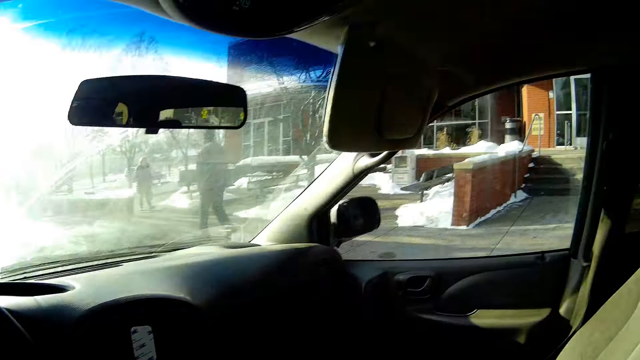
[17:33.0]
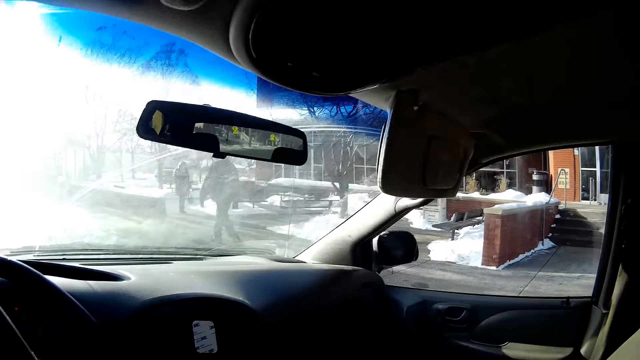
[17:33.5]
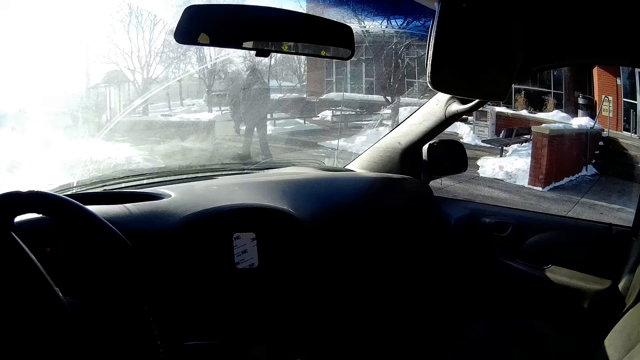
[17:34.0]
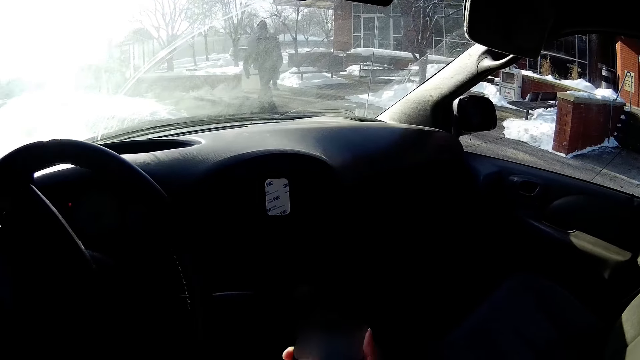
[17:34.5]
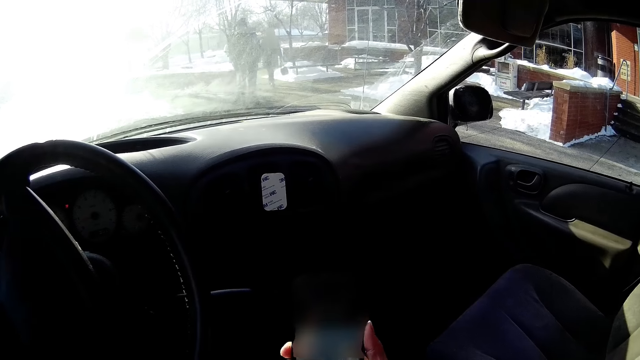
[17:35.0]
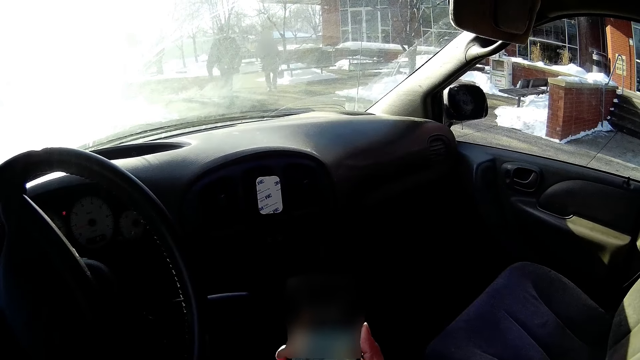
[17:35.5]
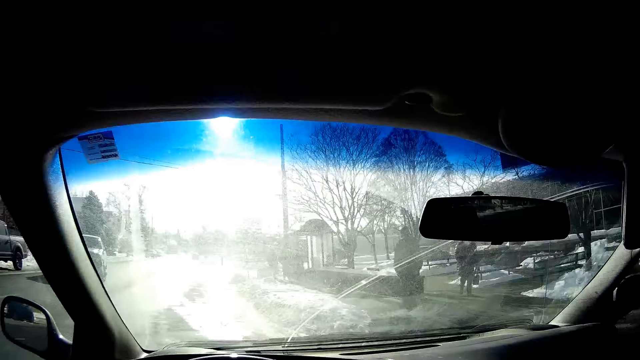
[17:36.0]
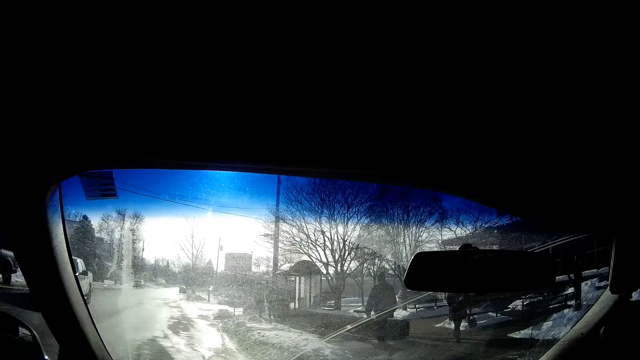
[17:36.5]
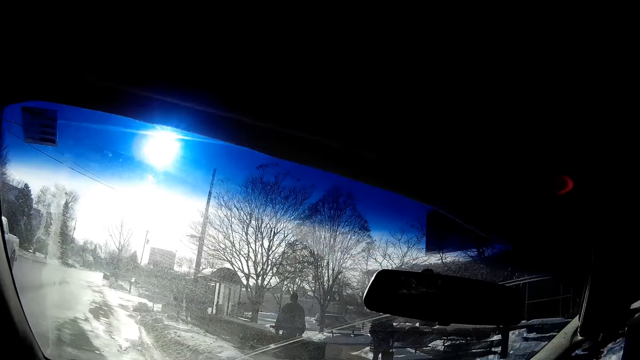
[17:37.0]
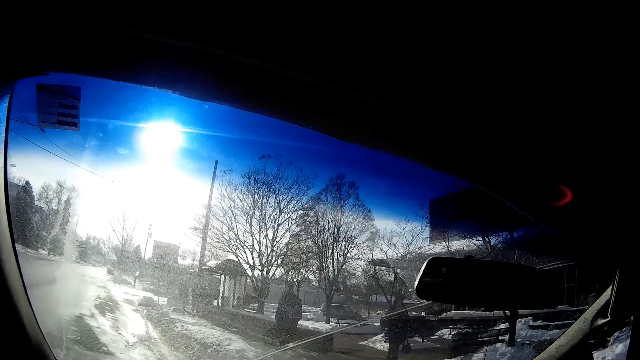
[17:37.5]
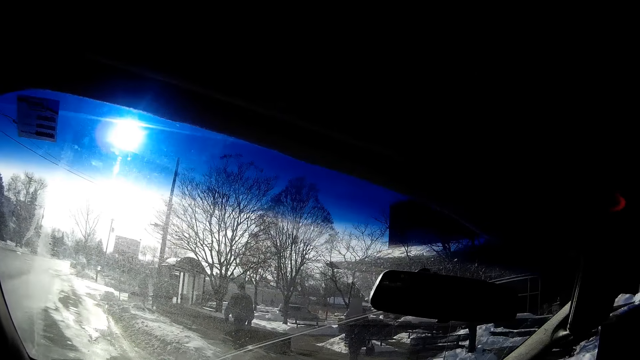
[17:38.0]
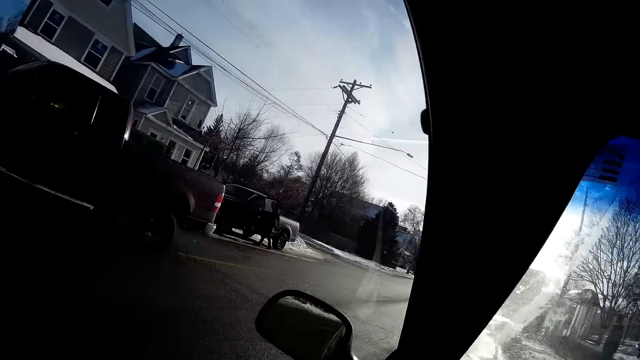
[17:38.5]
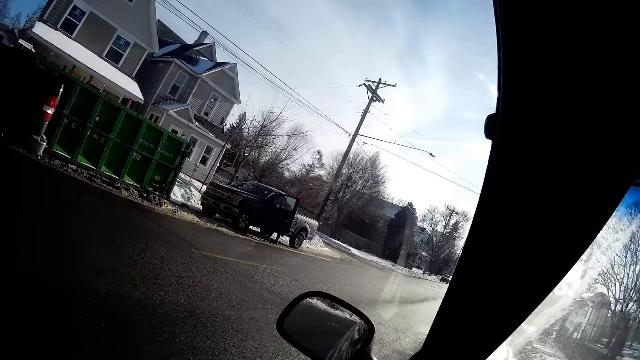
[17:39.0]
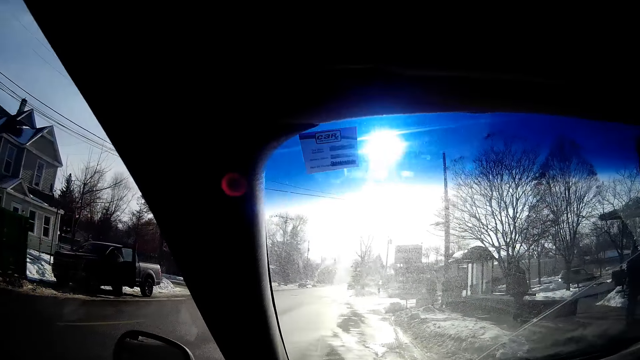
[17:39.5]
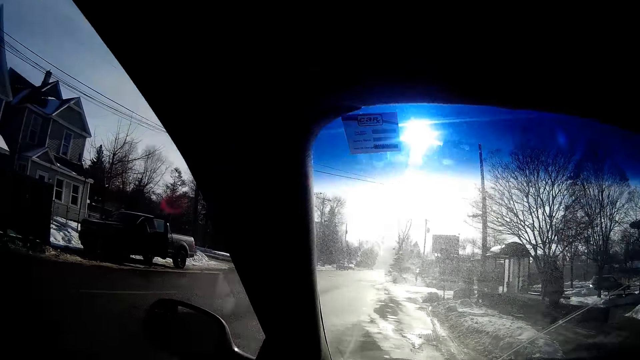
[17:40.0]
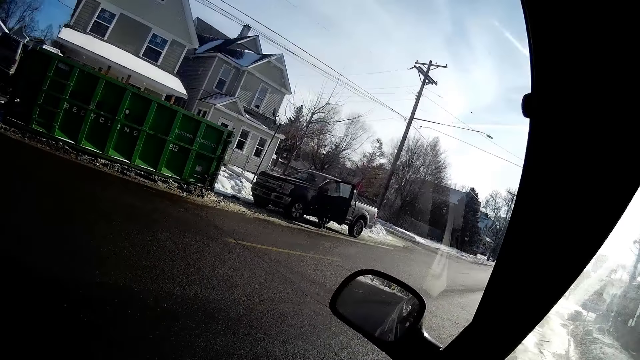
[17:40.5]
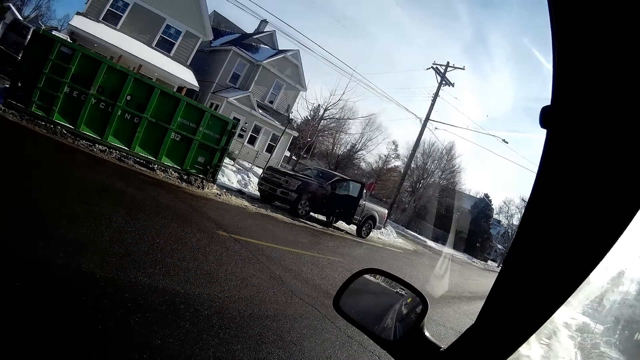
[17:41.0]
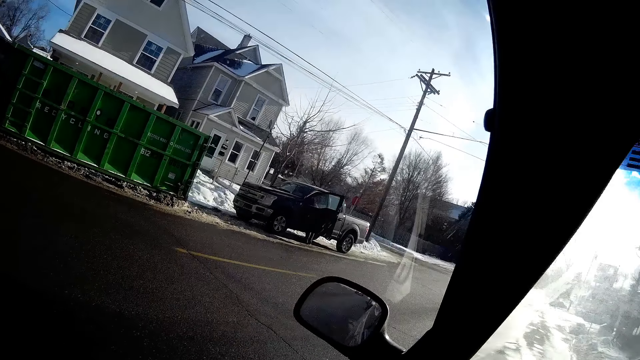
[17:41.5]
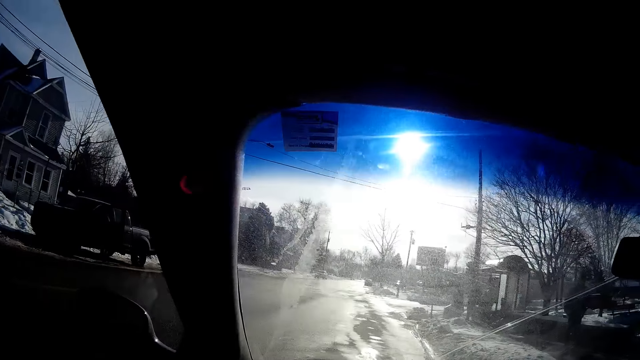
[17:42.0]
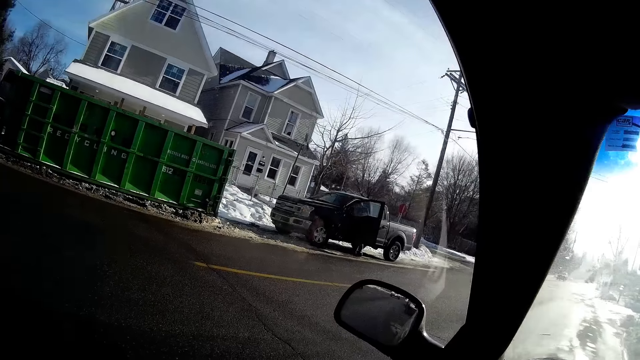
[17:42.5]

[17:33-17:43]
The camera wearer holds a phone in her right hand.

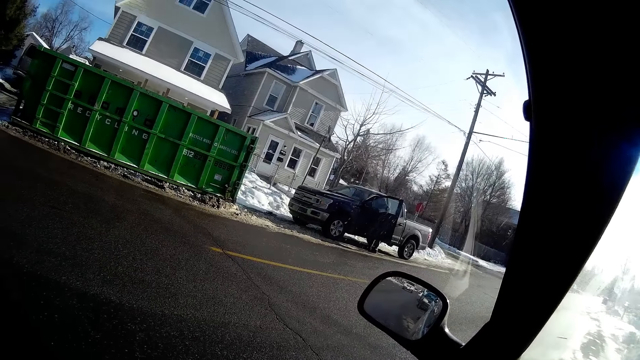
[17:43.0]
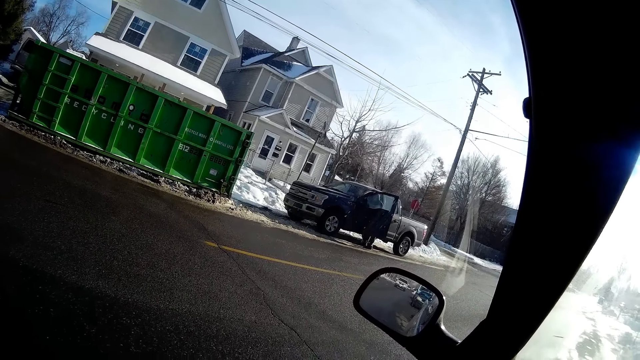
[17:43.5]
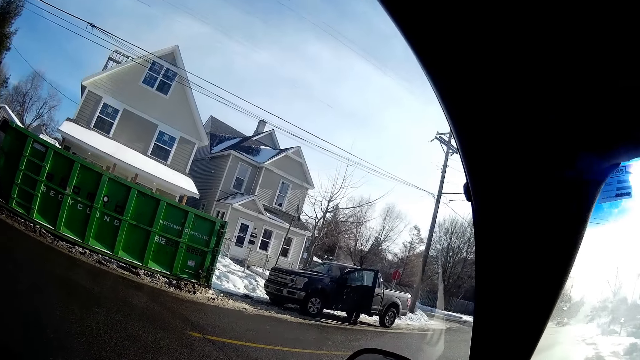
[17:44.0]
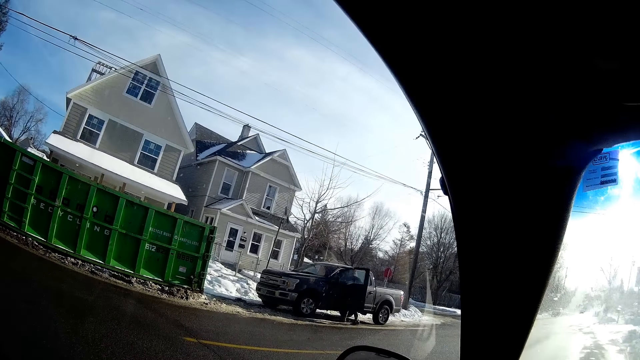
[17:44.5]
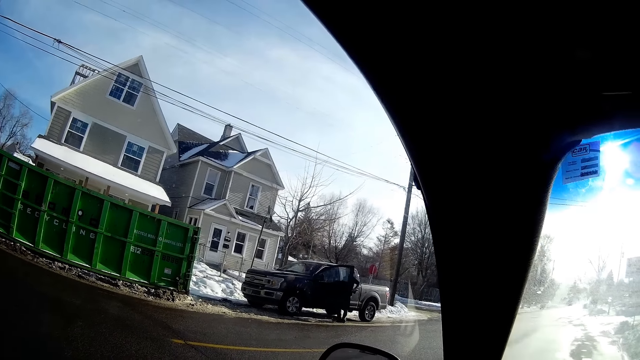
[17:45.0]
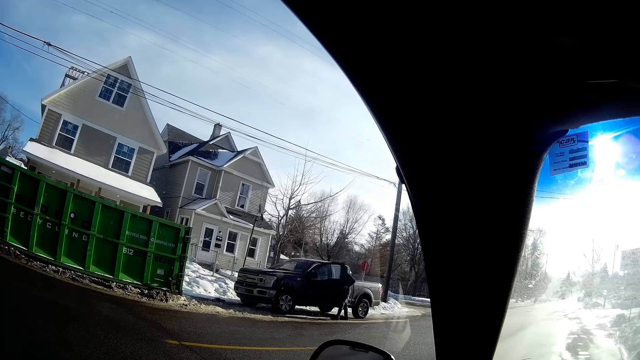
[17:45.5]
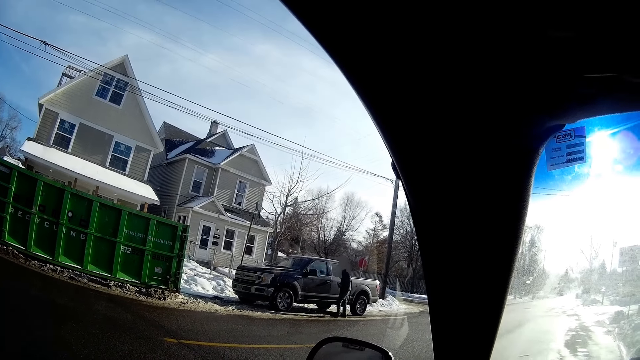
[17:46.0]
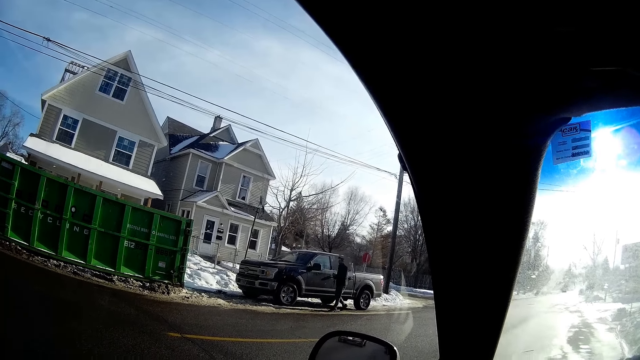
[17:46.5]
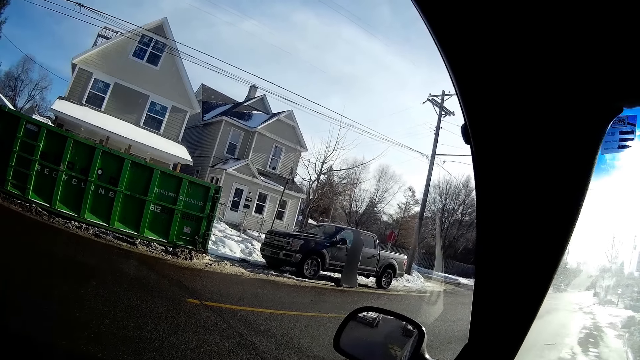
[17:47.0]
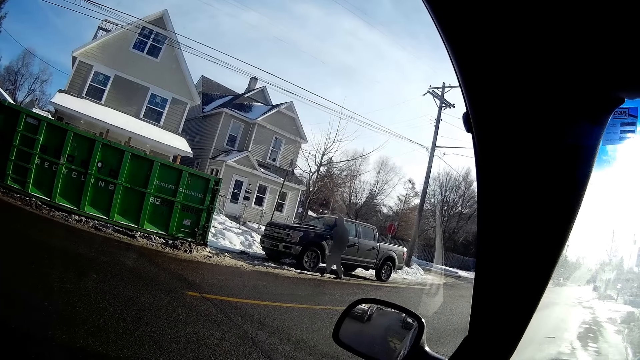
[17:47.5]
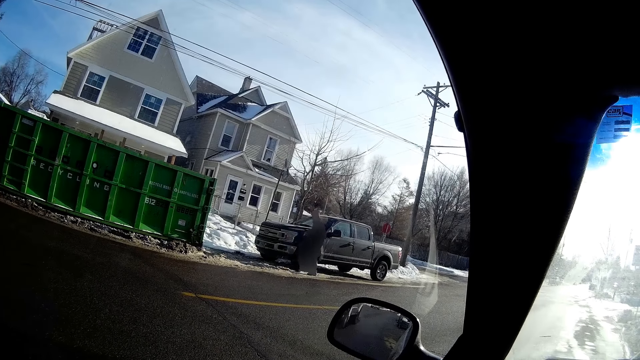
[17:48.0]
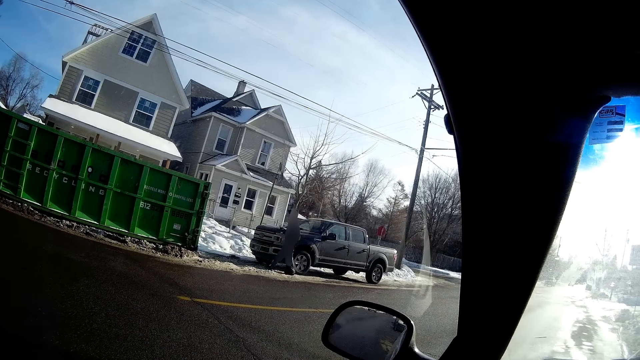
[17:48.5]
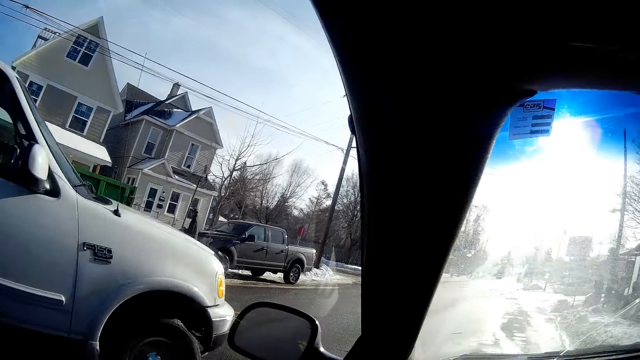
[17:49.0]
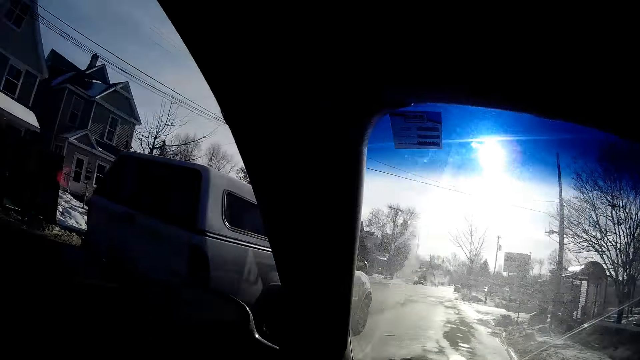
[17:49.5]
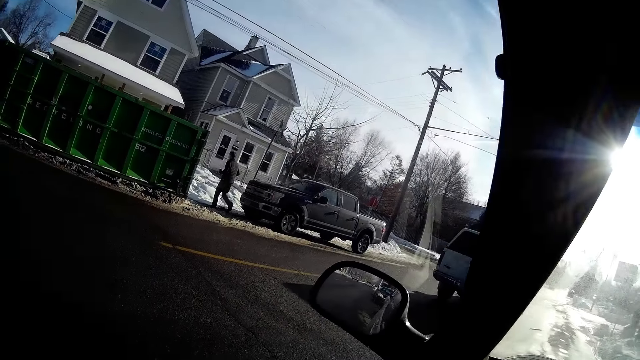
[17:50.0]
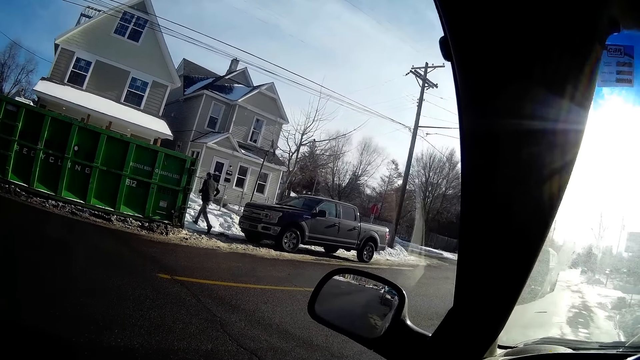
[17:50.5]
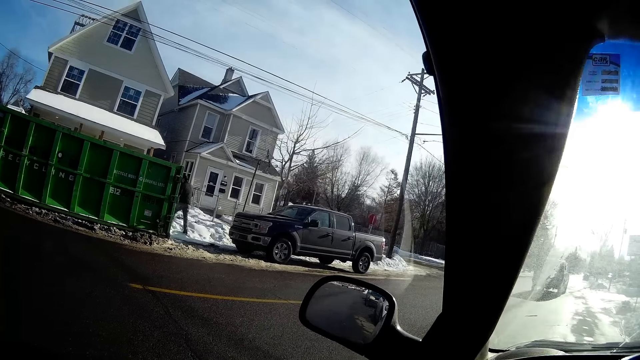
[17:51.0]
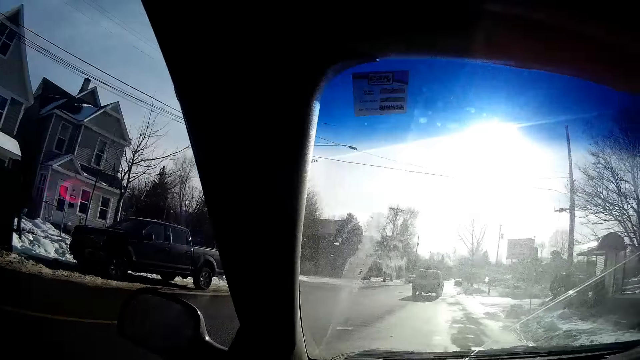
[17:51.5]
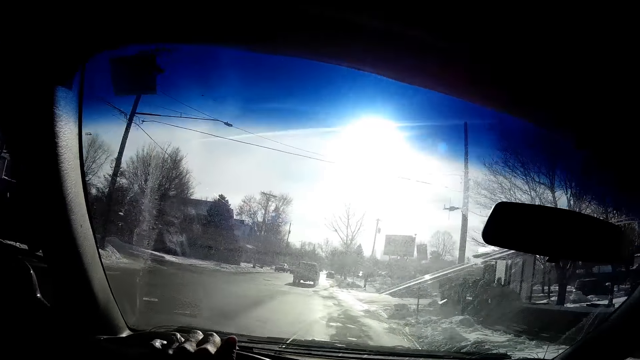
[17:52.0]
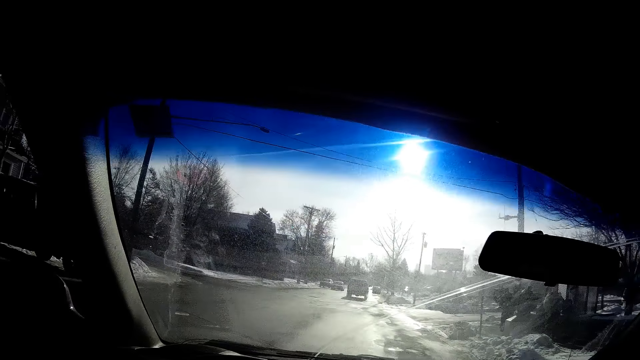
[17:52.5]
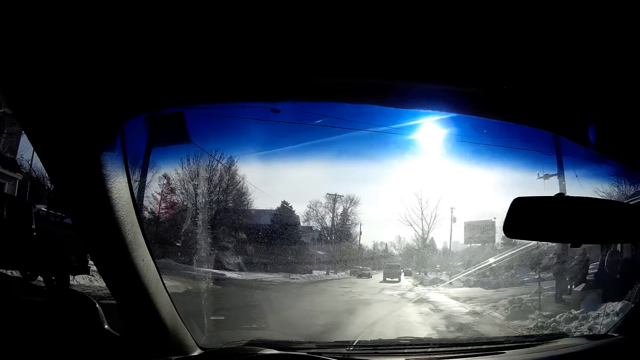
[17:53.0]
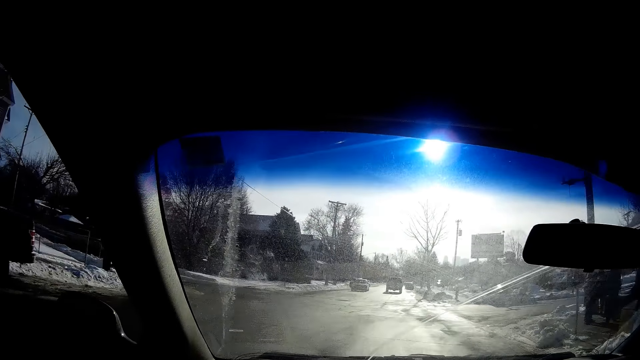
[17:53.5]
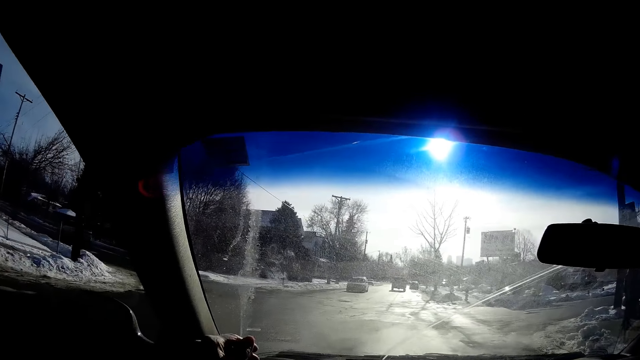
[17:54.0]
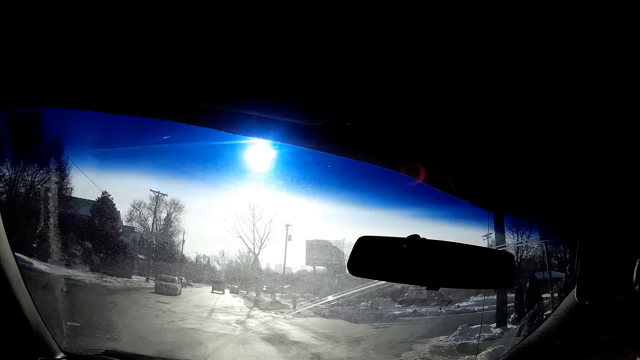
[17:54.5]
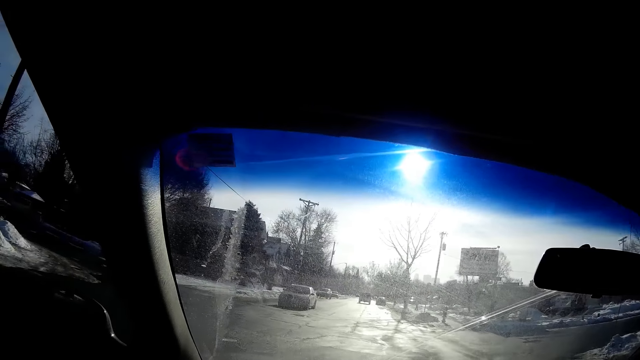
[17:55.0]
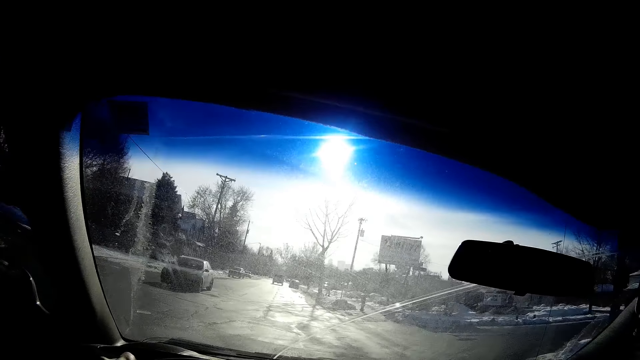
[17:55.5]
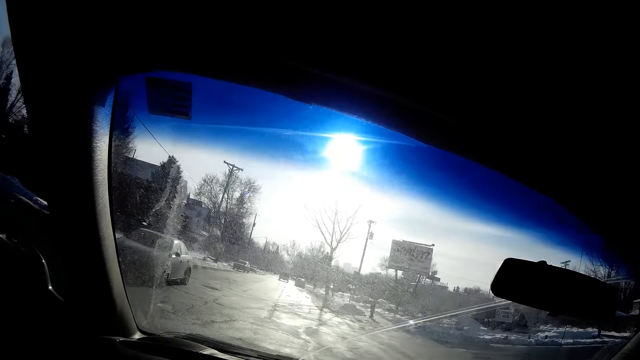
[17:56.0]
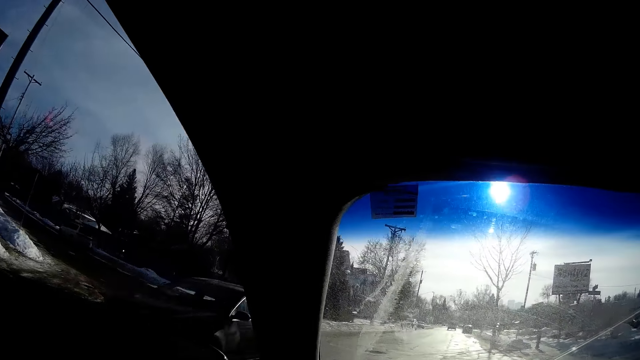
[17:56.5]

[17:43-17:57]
A man closes the door of a black pickup van. The white SUV drives past the camera wearer. The camera wearer drives with both her hands on the steering wheel.
